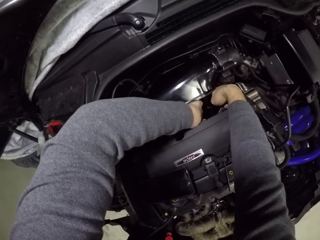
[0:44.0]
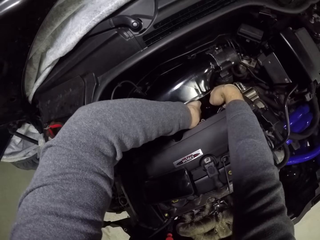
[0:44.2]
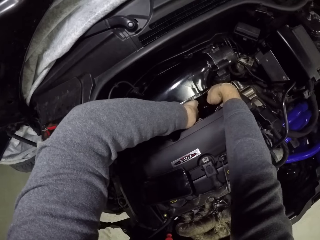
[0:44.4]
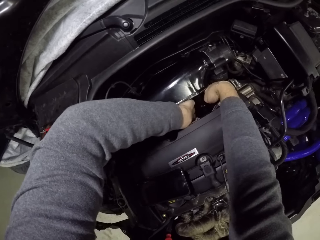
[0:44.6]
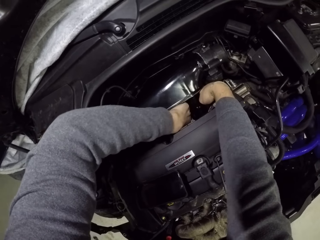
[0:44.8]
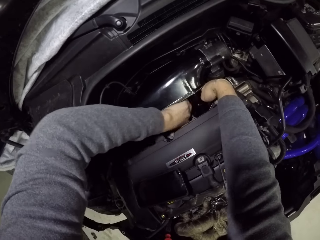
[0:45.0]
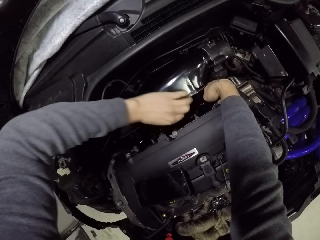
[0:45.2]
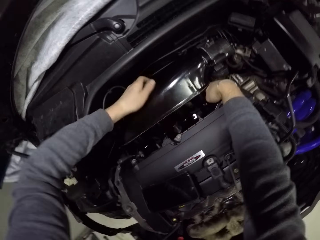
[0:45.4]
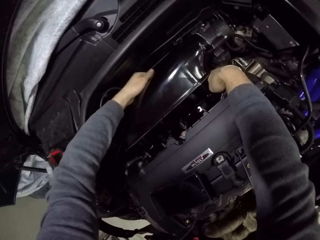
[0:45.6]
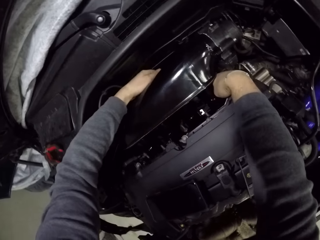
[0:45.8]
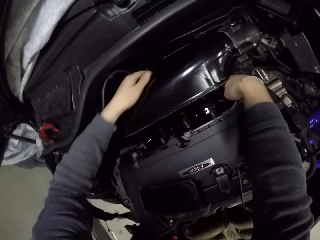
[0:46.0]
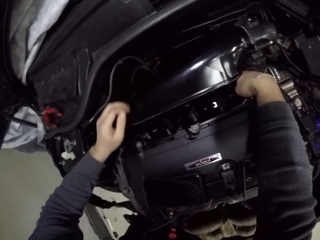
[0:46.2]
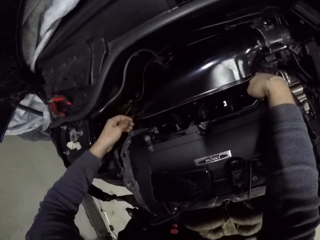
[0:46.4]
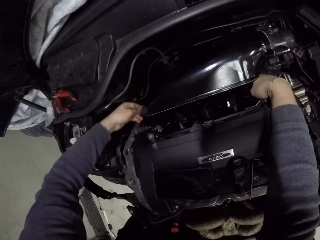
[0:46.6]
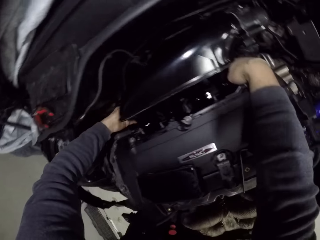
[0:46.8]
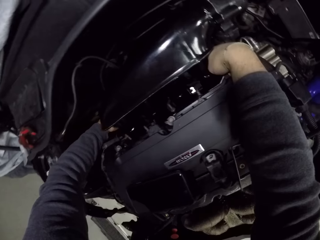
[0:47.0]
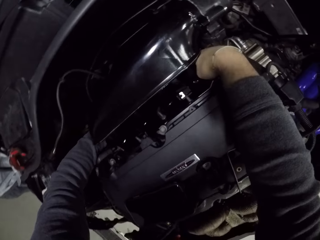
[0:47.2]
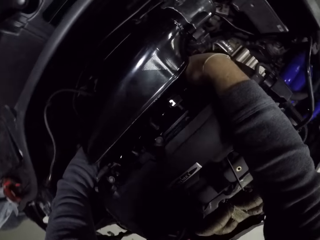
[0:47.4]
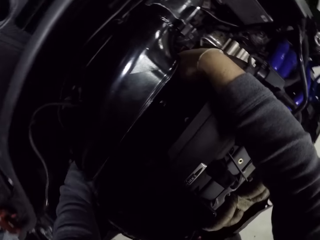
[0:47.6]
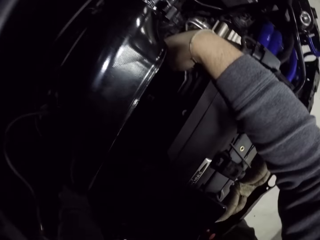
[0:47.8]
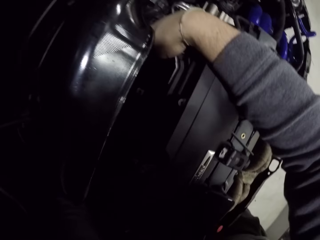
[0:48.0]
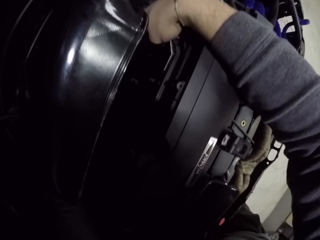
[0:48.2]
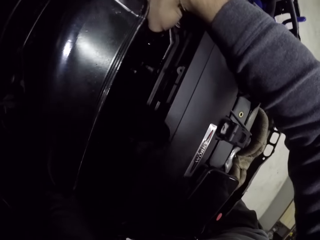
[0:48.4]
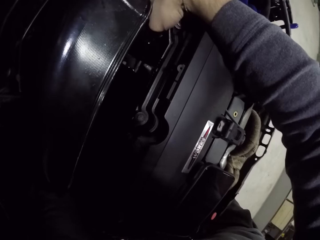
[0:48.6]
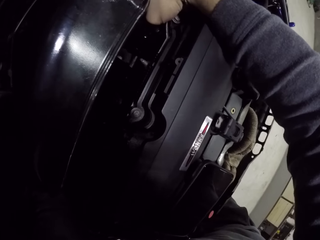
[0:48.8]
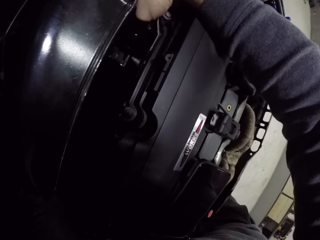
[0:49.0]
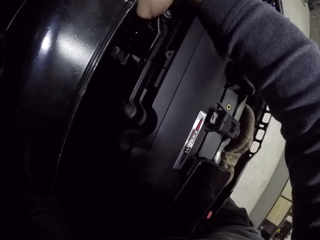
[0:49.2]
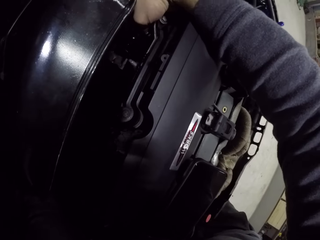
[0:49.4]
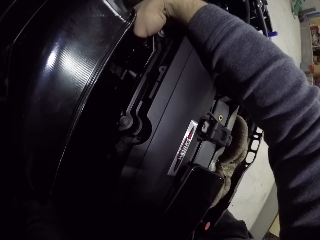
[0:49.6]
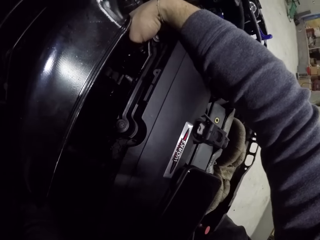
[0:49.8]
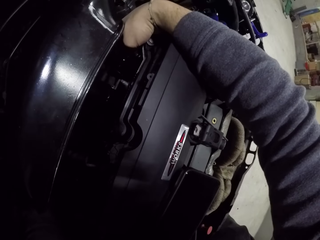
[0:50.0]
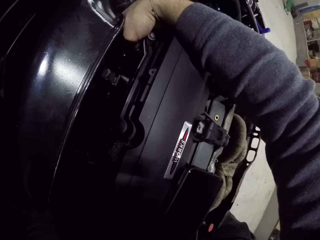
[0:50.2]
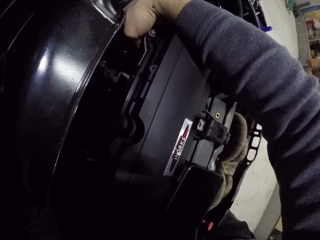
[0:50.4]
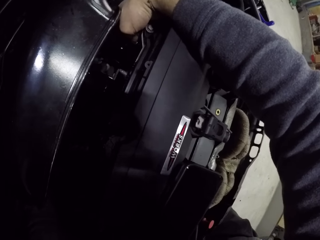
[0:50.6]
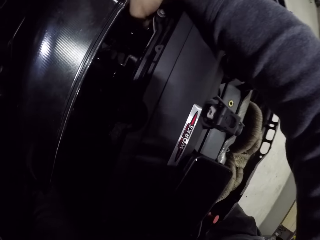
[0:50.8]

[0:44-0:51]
The camera wearer removes his left hand from the engine. He touches a part of the engine with his left hand, and inserts his left hand into the engine.
